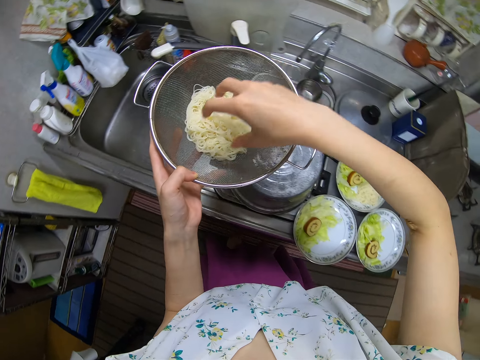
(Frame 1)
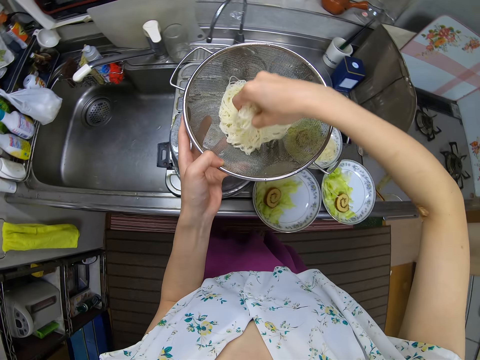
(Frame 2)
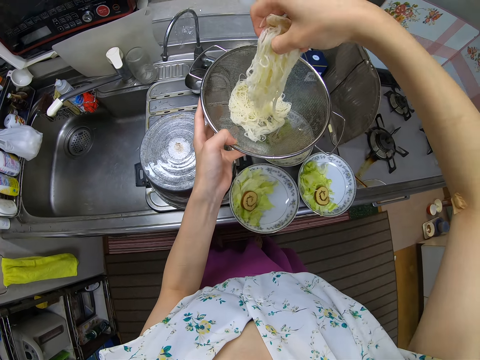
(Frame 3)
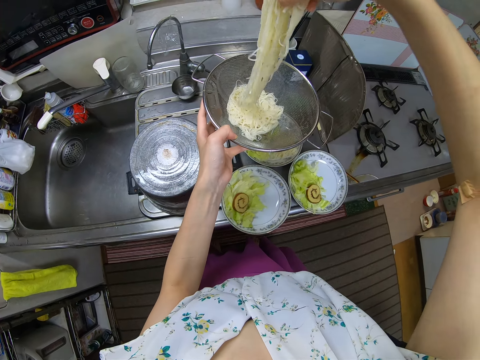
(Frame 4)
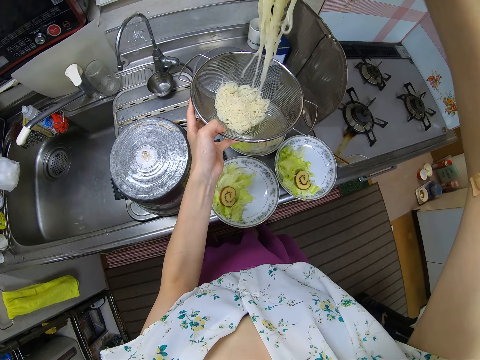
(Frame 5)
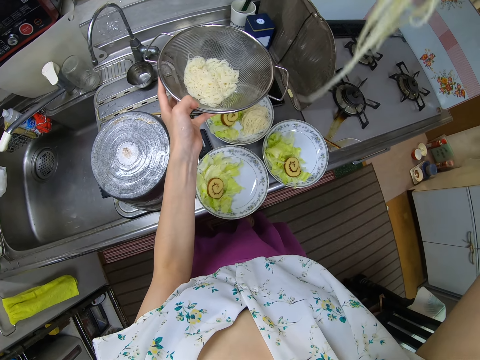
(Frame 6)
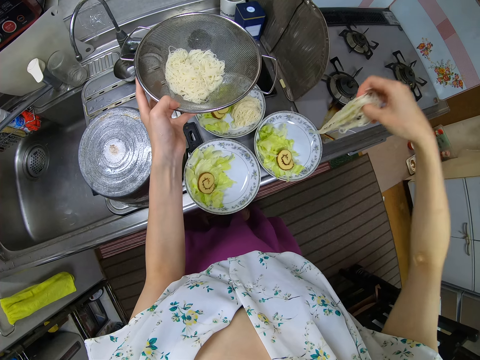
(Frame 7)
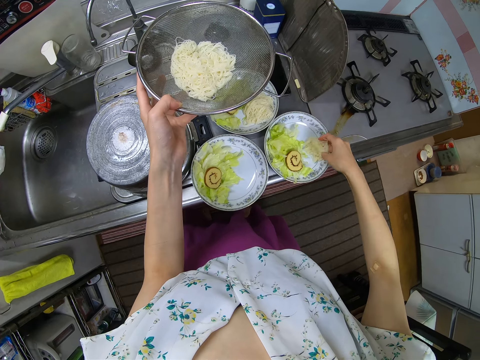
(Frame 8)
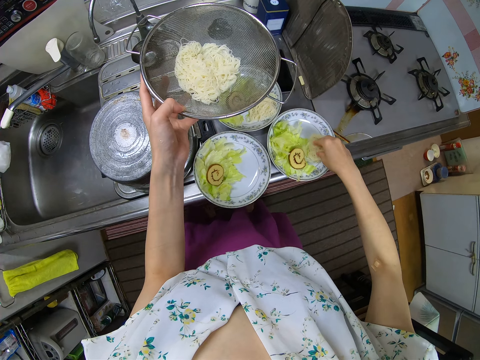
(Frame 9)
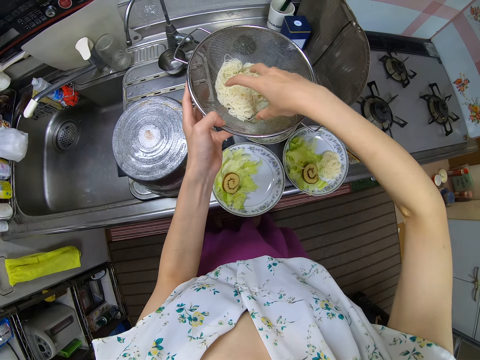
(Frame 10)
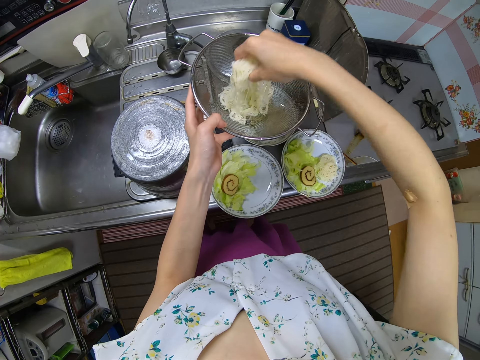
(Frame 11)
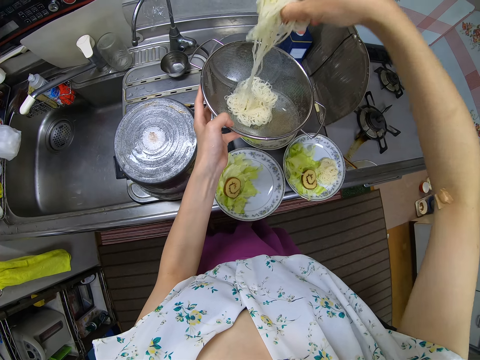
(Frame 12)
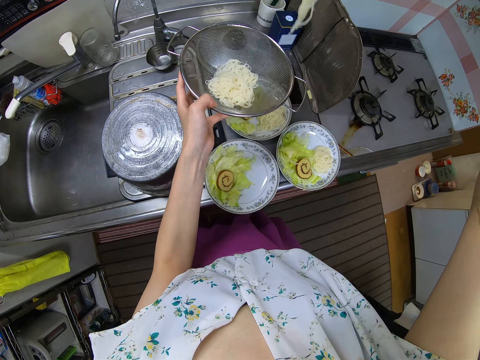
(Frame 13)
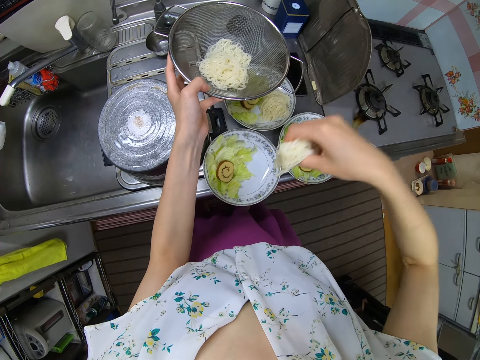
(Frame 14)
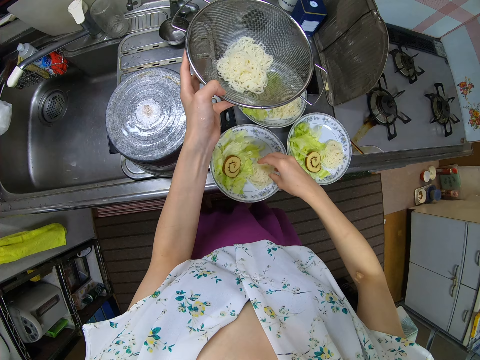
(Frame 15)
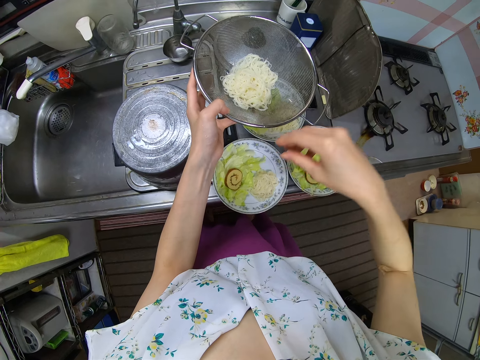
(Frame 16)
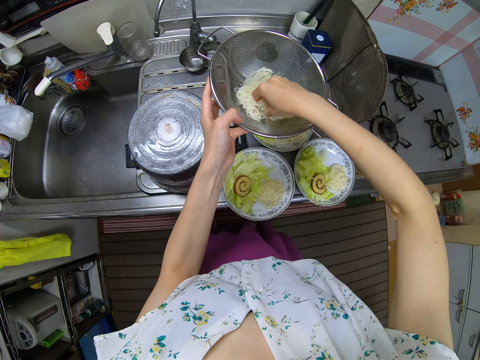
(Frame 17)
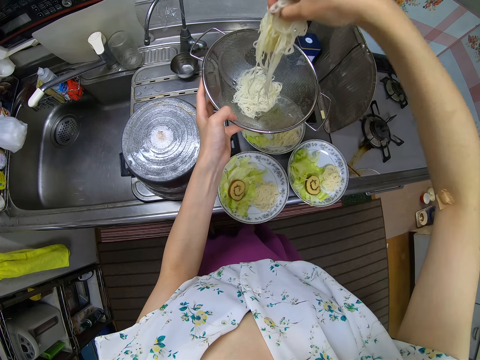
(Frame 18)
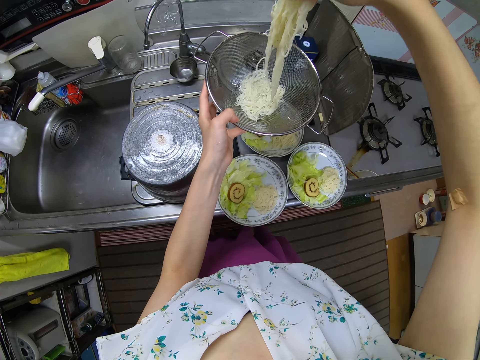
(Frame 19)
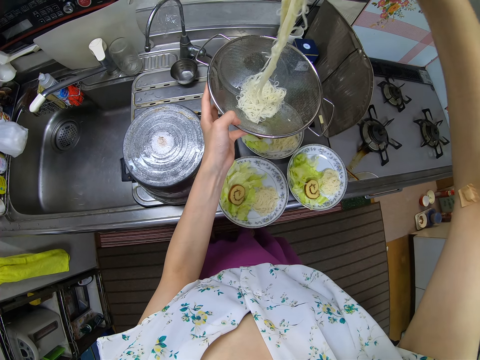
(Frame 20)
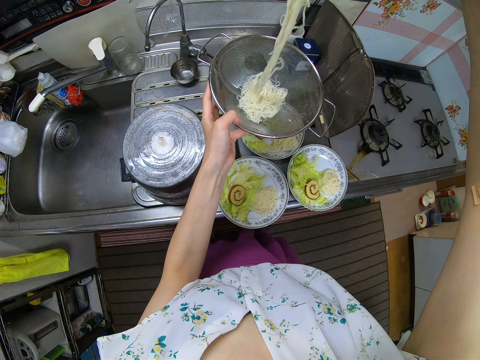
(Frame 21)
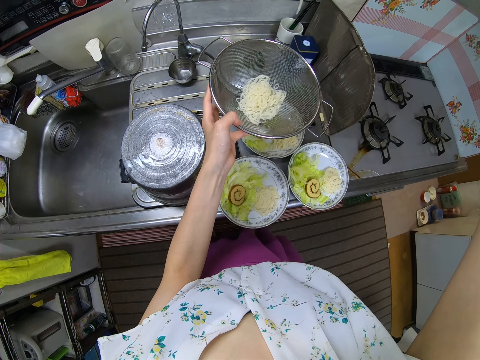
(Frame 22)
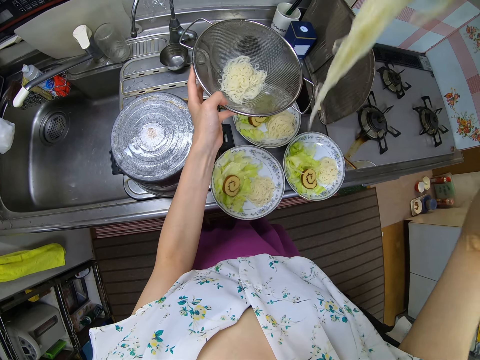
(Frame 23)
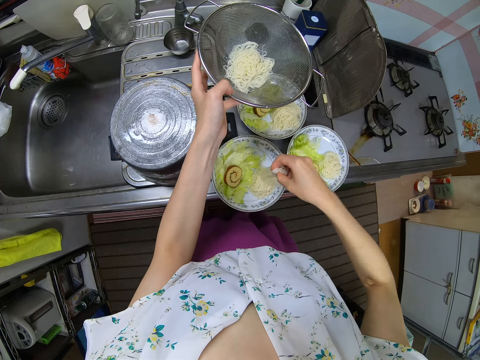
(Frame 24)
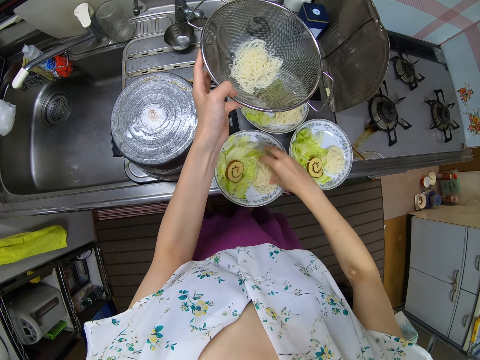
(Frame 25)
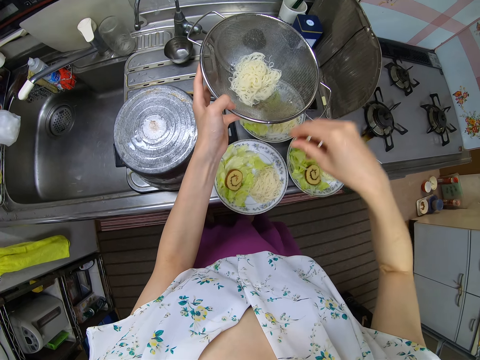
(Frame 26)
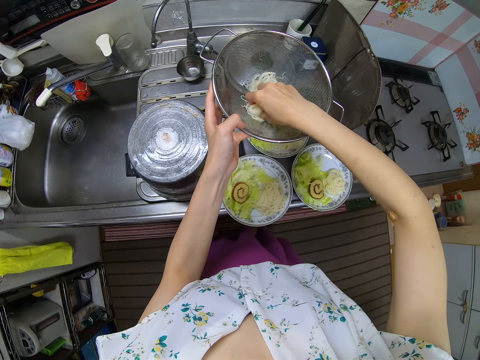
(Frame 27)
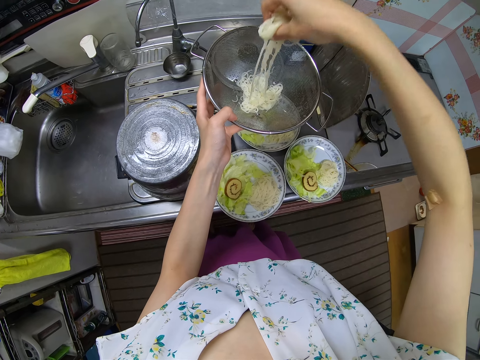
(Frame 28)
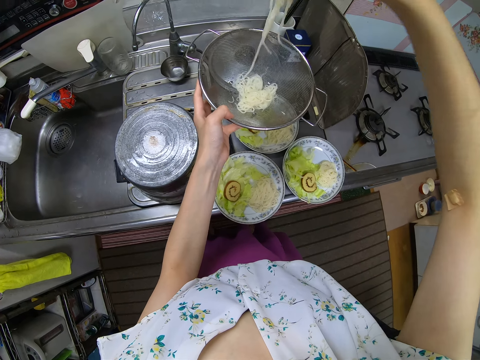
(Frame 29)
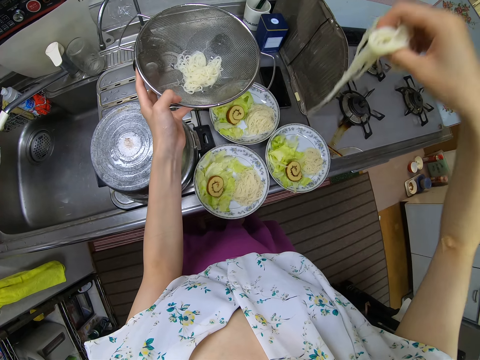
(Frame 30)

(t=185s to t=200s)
The camera wearer throws dirt in the sink. She picks up the pasta in the sieve with her right hand. She drops the pasta in the plate on the cabinet. She picks up the pasta in the sieve with her right hand. She drops the pasta in the plate on the cabinet. She picks up the pasta in the sieve with her right hand. She drops the pasta in the plate on the cabinet. She picks up the pasta in the sieve with her right hand.

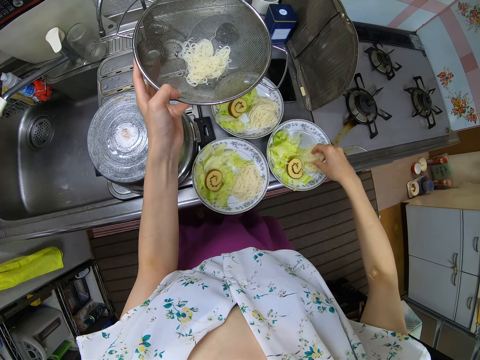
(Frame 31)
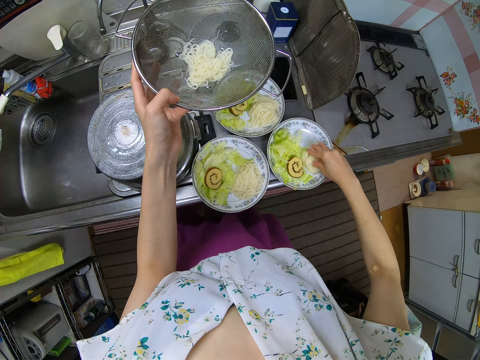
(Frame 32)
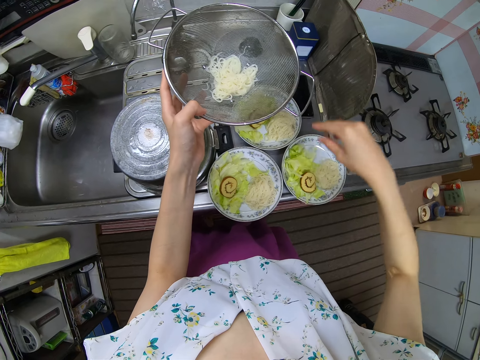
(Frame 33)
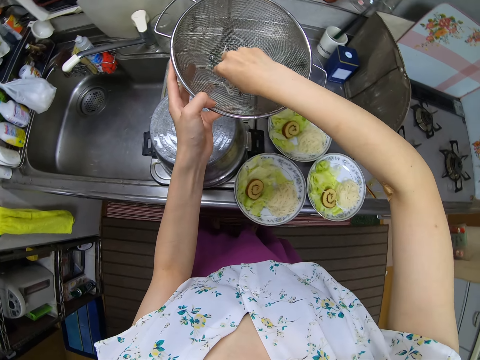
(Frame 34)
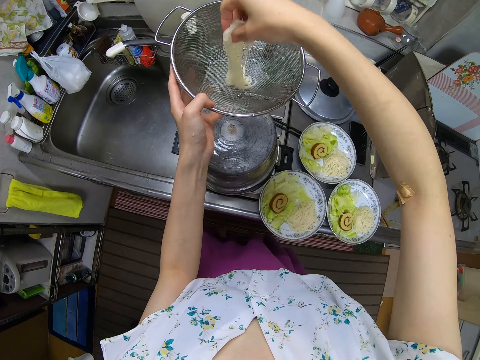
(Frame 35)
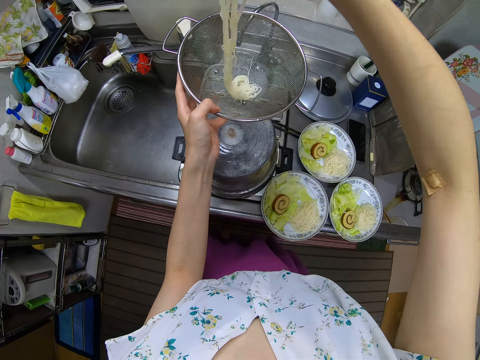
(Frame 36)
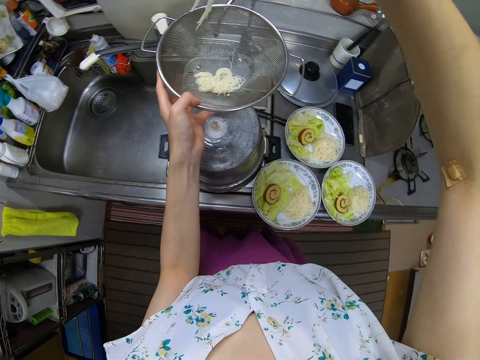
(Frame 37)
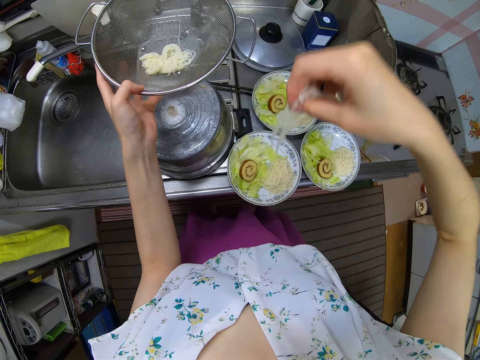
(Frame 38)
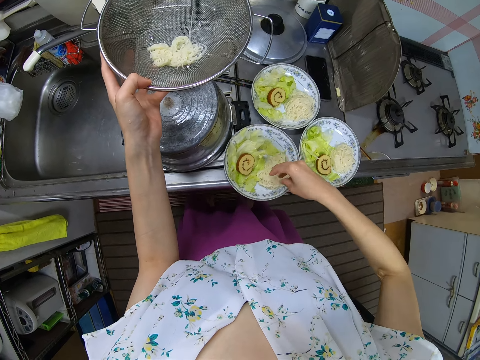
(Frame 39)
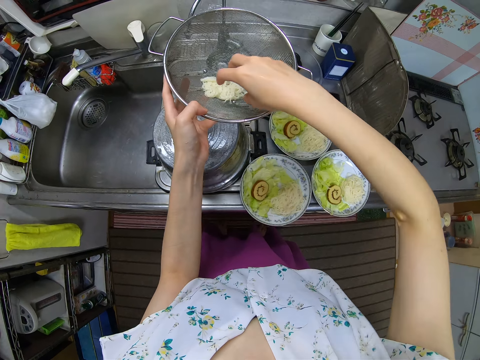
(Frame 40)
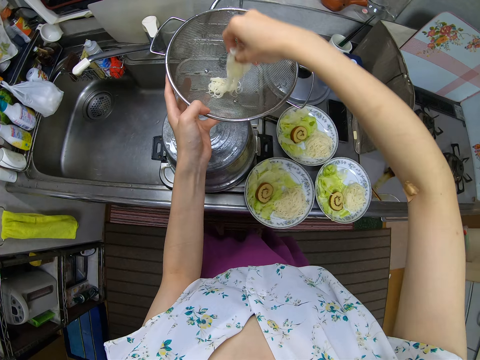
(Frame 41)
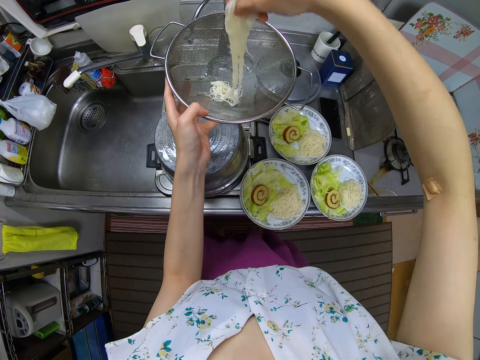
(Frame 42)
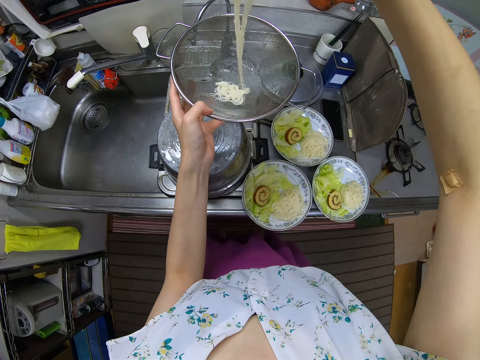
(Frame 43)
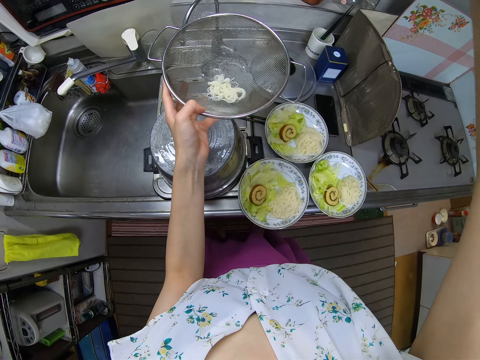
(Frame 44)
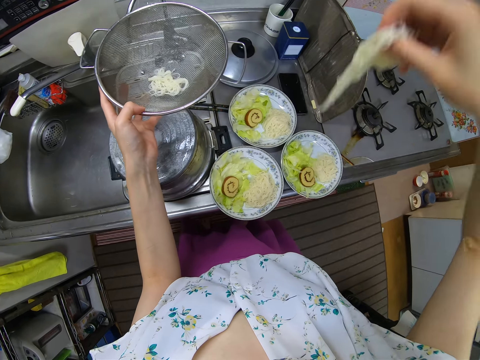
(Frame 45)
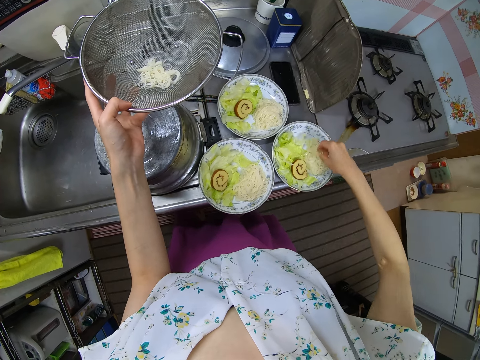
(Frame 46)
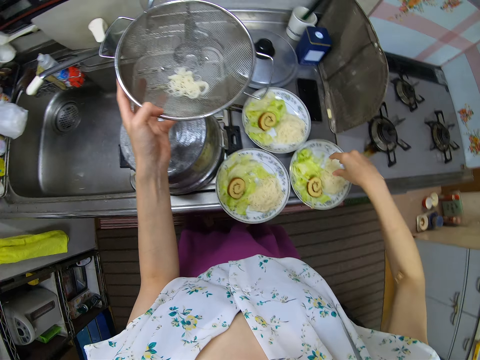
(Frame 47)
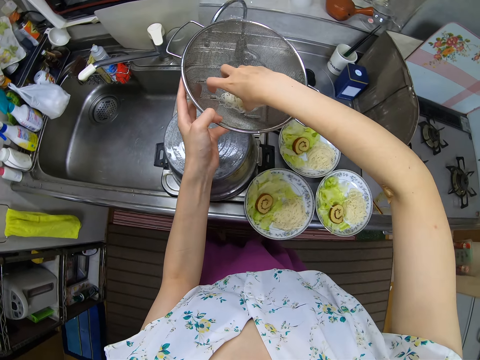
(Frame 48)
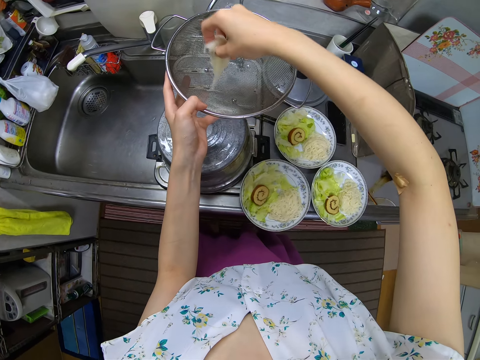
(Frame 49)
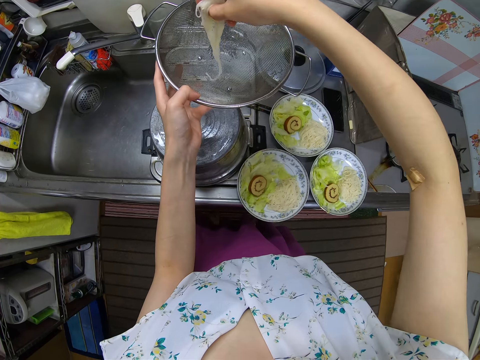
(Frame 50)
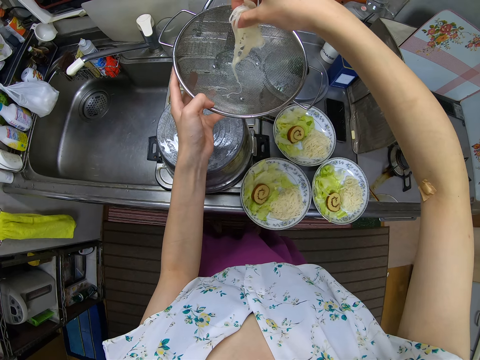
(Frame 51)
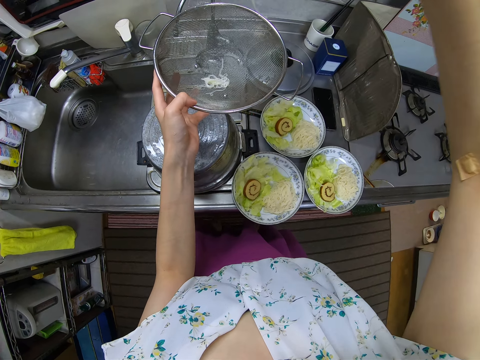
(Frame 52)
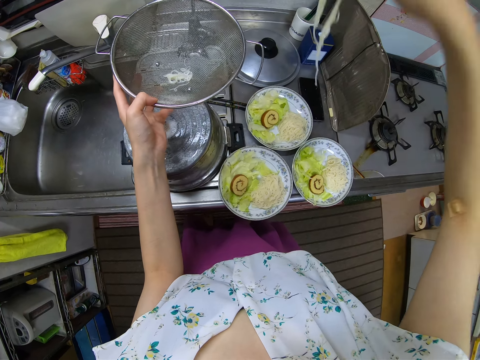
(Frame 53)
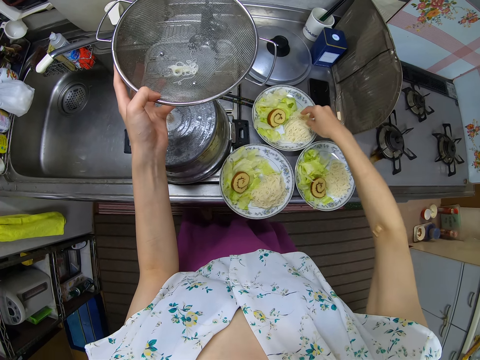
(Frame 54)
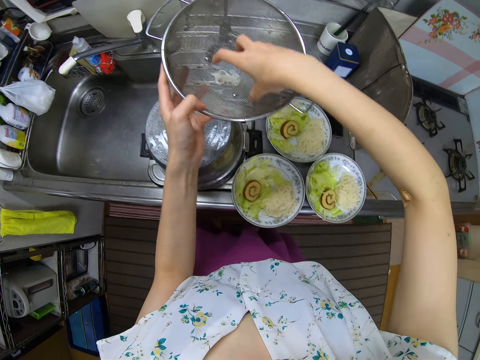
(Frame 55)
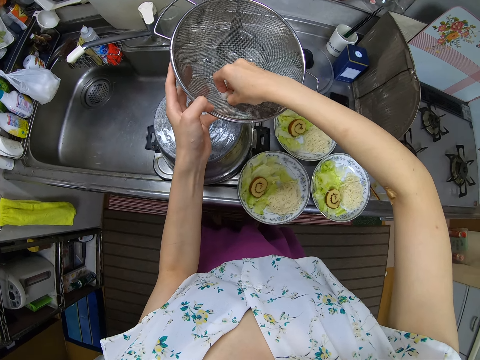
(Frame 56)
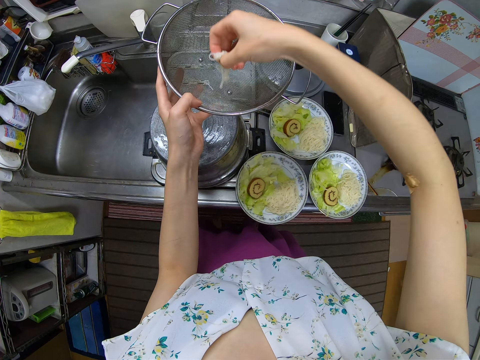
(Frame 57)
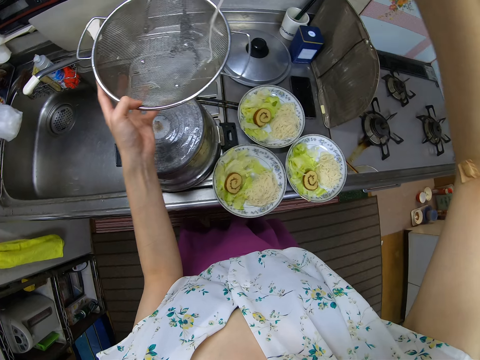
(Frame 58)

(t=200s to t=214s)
The camera wearer drops the pasta in the plate on the cabinet. She picks up the pasta in the sieve with her right hand. She drops the pasta in the plate on the cabinet. She picks up the pasta in the sieve with her right hand. She drops the pasta in the plate on the cabinet. She picks up the pasta in the sieve with her right hand. She drops the pasta in the plate on the cabinet. She picks up the pasta in the sieve with her right hand.
